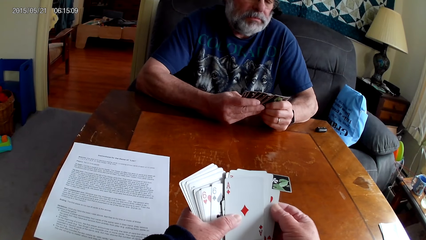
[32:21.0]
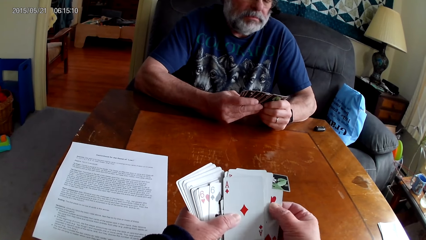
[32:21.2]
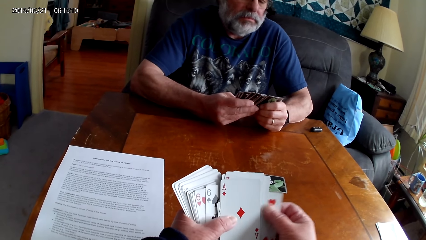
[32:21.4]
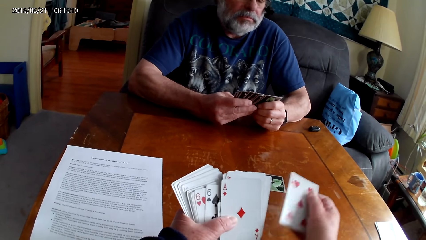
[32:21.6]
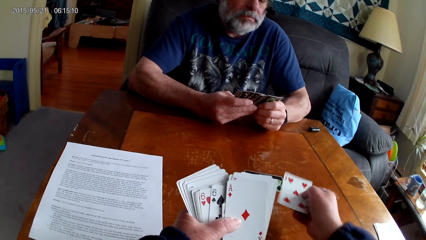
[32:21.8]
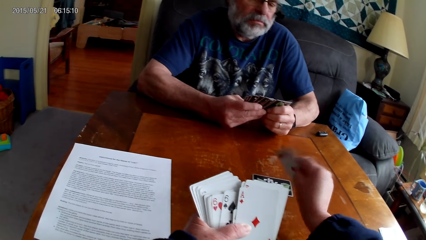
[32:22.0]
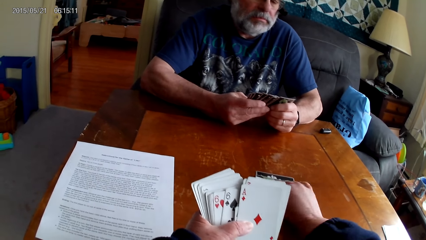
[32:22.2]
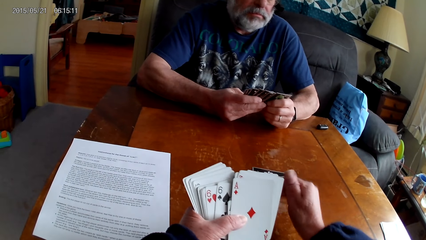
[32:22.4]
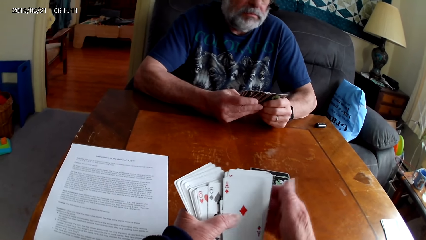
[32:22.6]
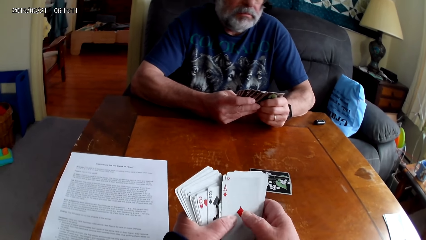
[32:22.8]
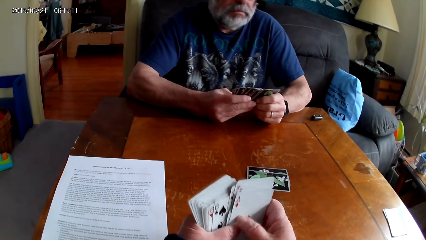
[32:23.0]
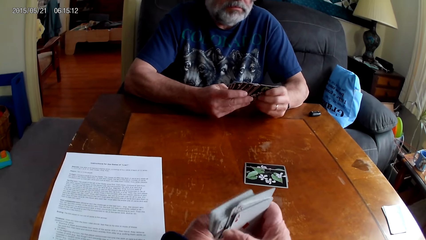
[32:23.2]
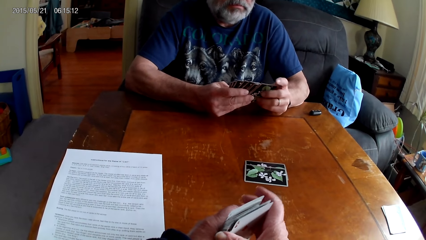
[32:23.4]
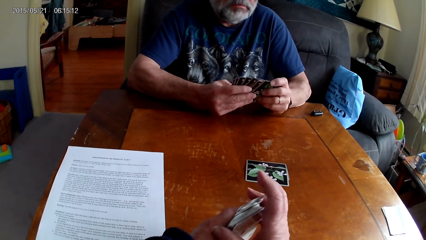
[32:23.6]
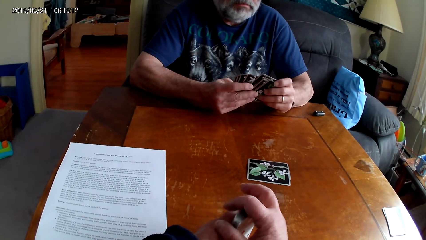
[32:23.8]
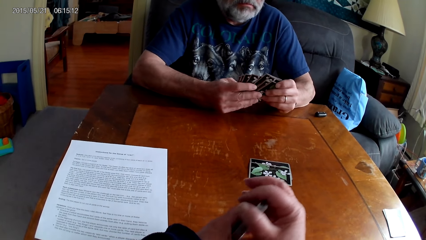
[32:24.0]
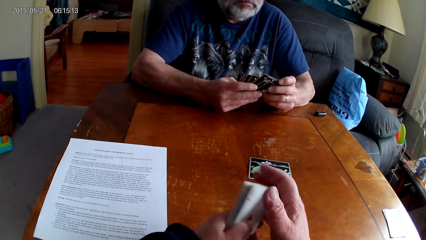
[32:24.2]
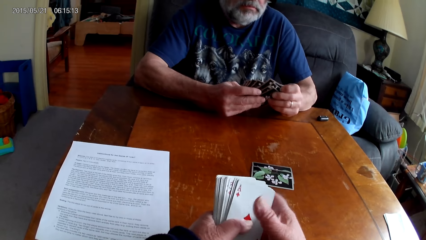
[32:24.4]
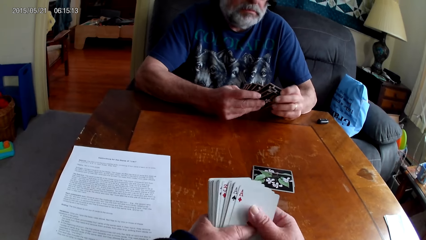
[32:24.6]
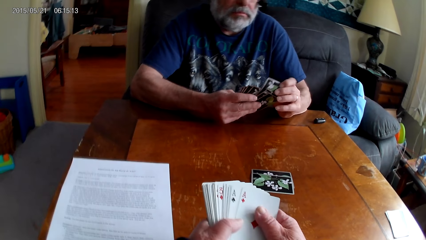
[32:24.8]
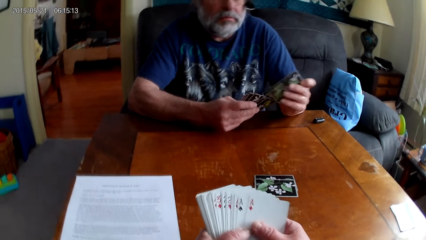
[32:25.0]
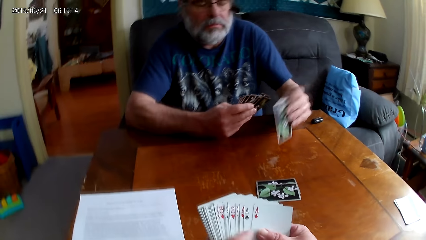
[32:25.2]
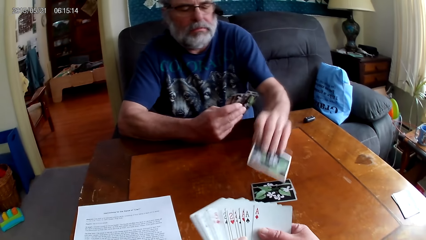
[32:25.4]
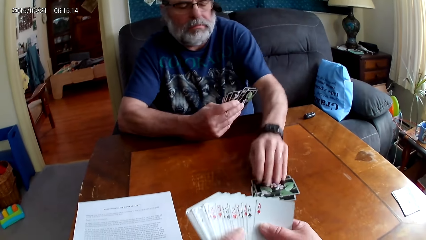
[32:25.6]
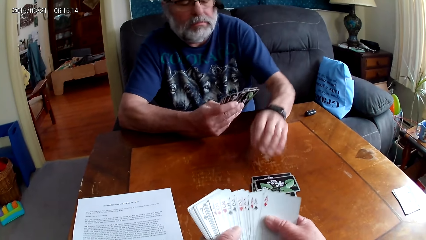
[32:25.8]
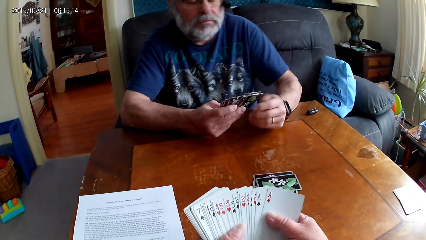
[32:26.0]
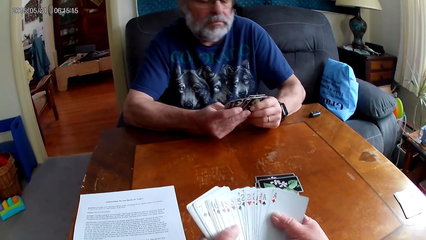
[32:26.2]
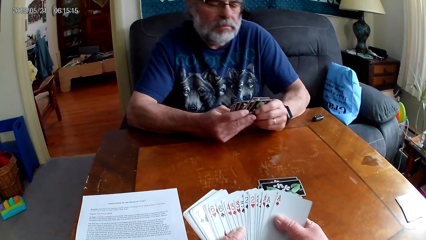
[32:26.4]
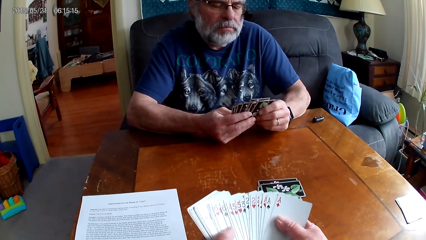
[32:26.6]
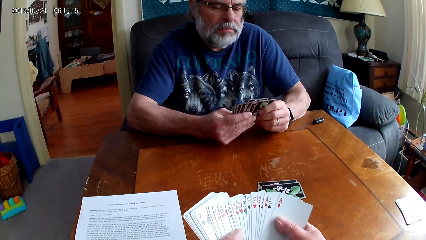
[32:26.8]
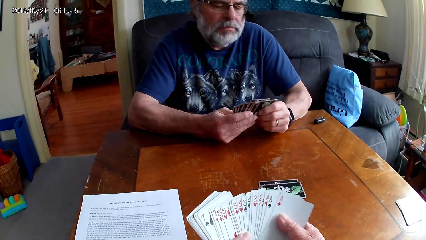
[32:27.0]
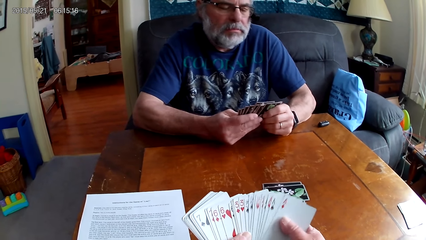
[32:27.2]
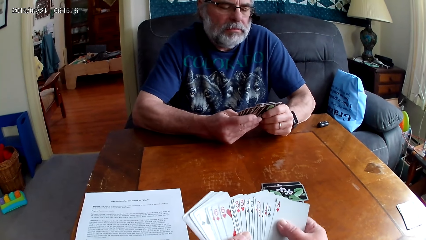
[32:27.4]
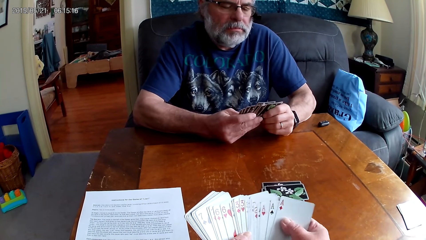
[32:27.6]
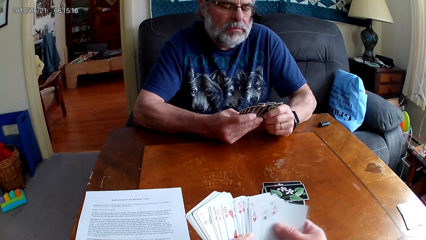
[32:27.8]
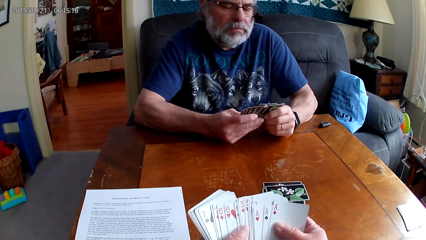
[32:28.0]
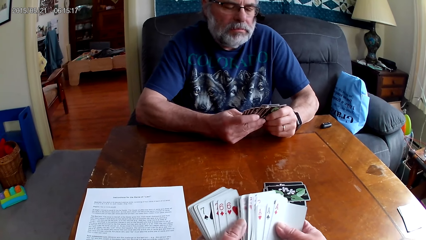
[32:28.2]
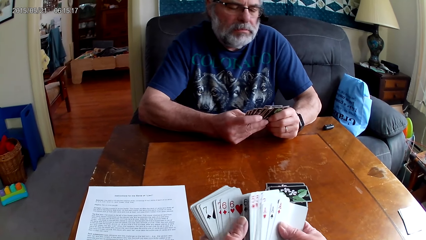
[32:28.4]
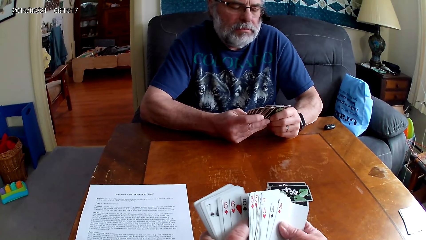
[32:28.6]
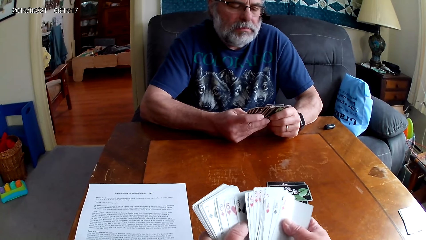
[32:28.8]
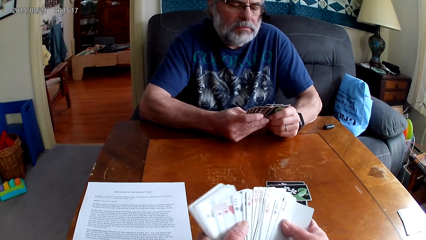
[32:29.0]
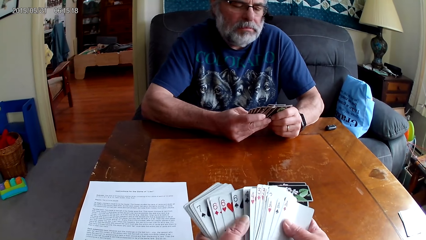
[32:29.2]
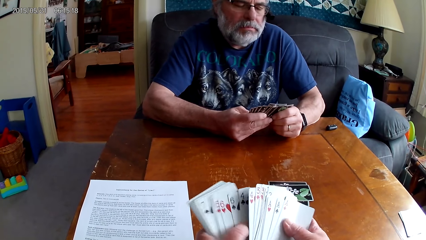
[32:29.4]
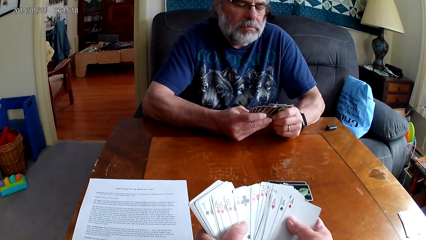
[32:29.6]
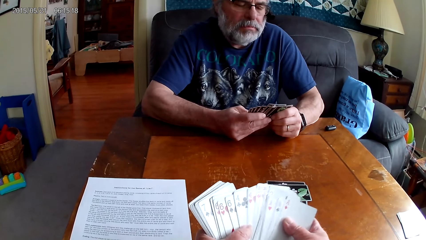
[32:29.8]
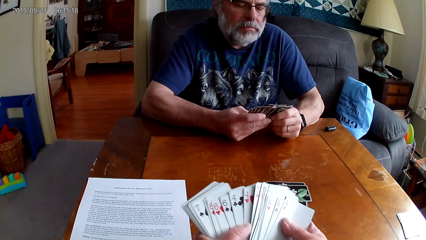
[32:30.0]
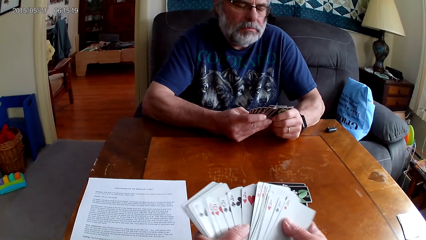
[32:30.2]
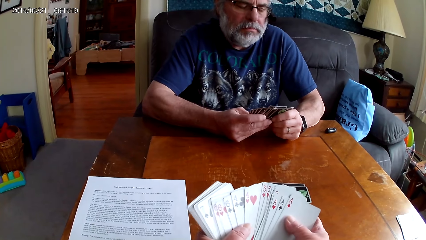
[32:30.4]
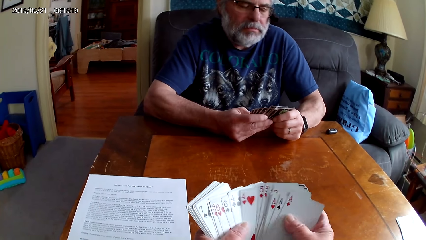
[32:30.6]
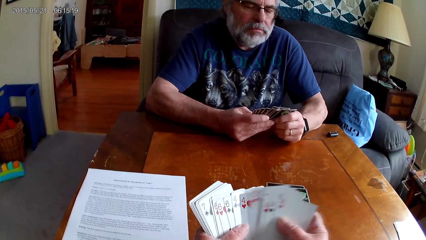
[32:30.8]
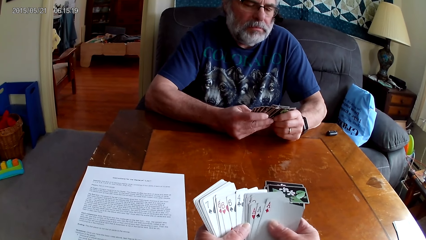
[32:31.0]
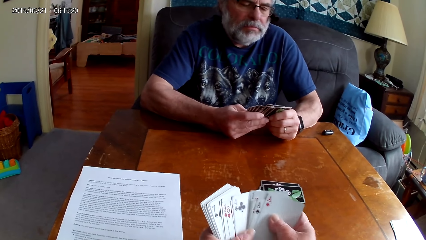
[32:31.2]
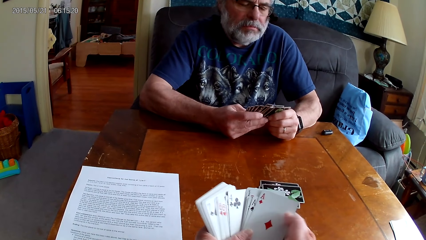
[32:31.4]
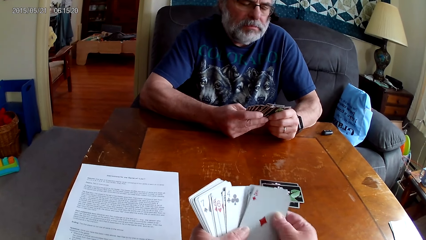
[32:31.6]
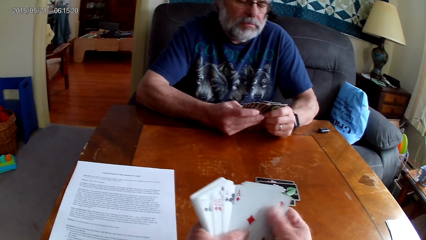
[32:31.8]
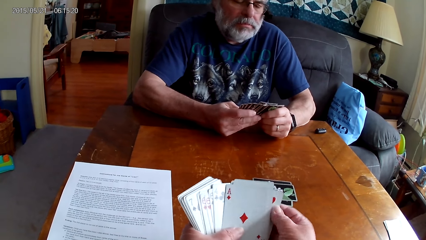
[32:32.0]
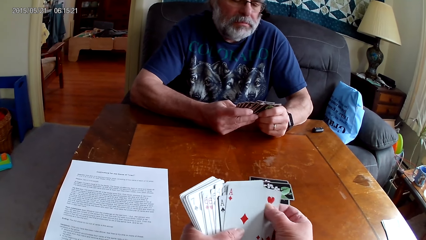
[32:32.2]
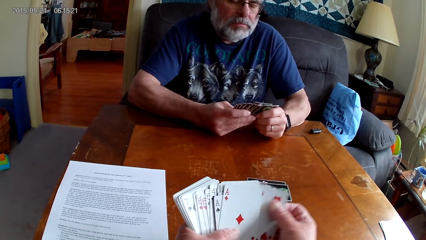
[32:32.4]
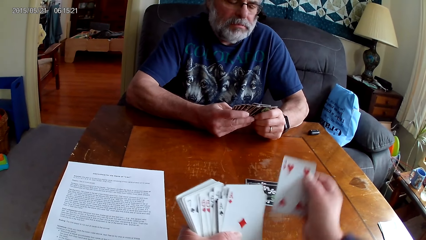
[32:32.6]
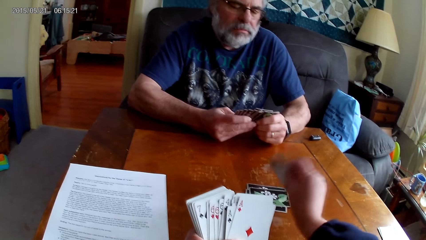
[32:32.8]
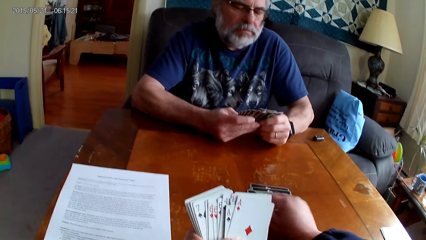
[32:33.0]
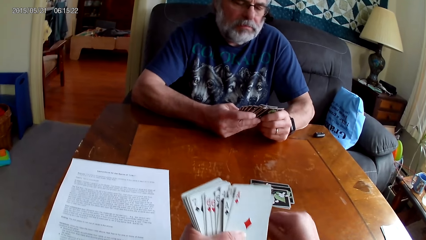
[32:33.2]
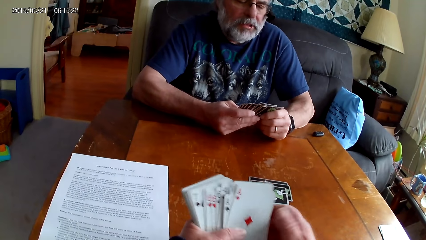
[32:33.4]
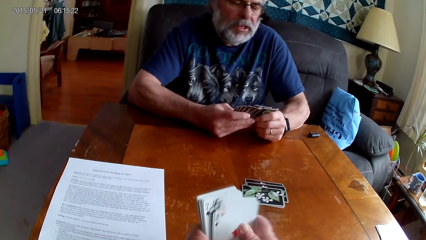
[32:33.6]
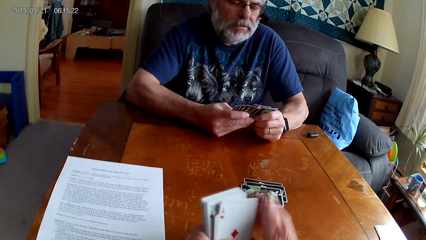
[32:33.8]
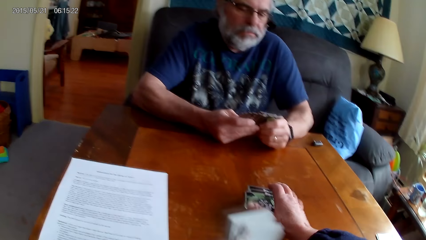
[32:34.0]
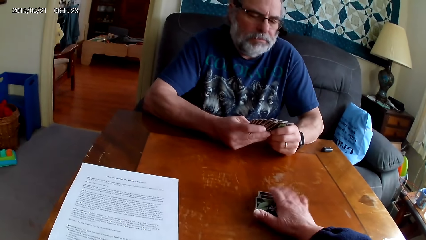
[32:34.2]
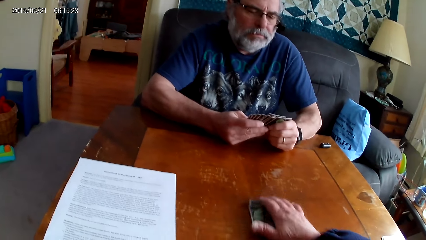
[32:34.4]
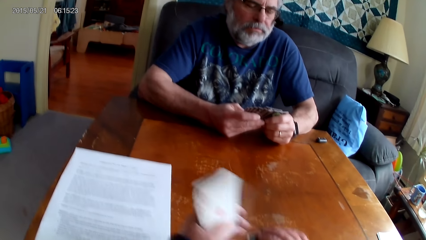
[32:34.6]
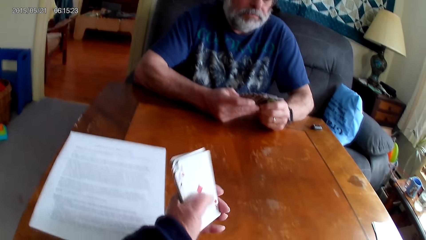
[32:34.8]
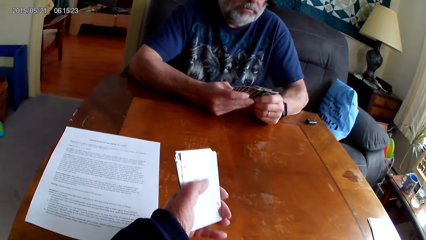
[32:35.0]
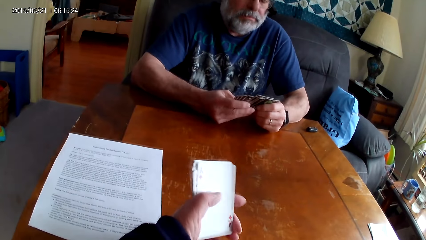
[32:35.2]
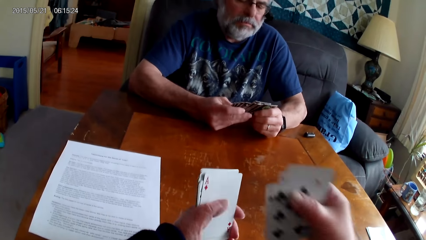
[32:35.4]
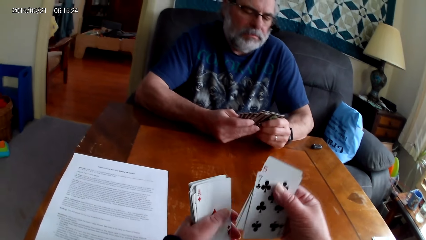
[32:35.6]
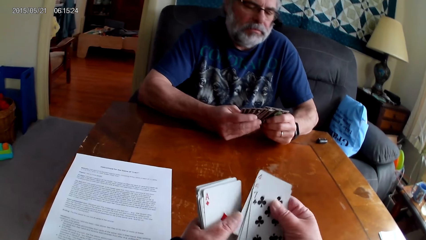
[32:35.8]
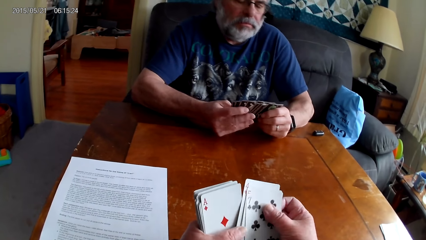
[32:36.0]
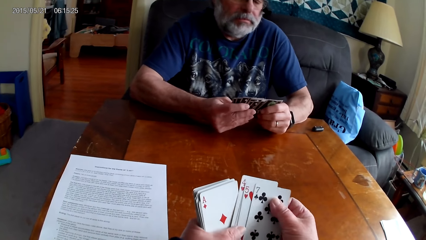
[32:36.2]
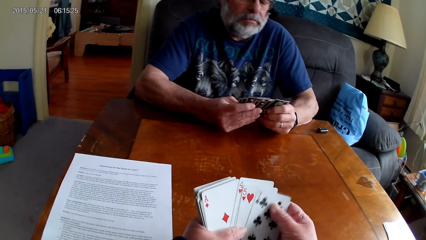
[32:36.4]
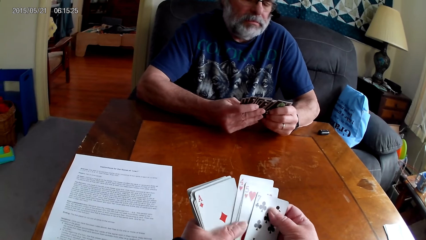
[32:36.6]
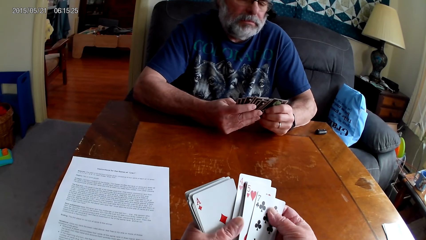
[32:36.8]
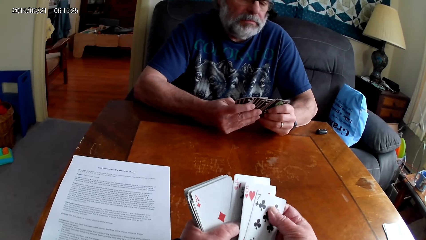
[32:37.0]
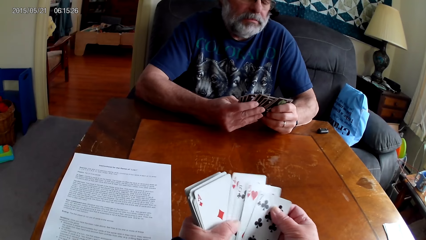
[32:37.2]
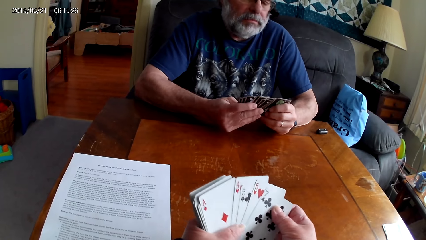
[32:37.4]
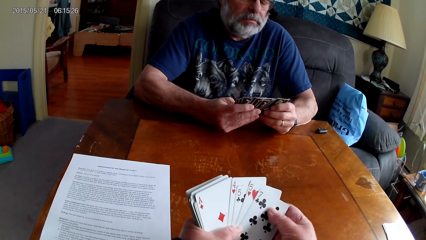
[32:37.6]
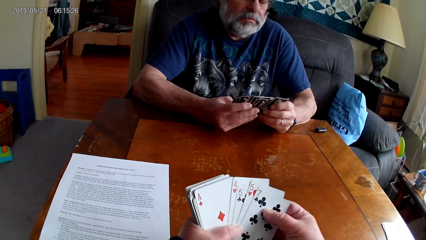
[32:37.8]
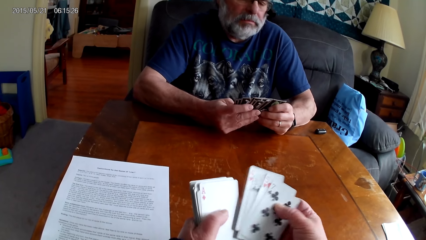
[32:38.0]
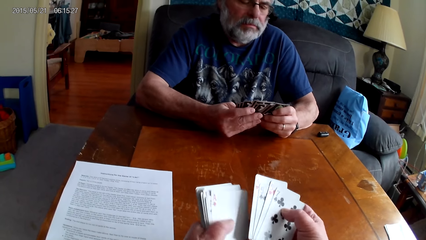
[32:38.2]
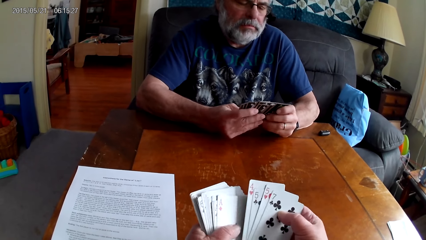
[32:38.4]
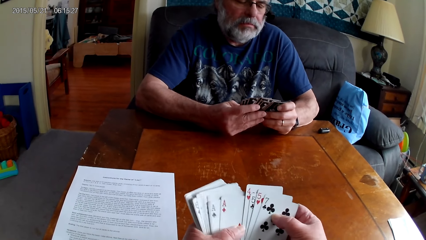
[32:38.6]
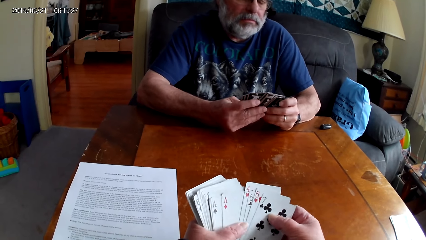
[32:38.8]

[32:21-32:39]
The camera wearer puts a card on the table. They put the cards together. They choose cards. A man puts a card on the table. The camera wearer chooses cards. The man speaks. The camera wearer puts a card on the table. They pick cards from the table. They choose cards.
